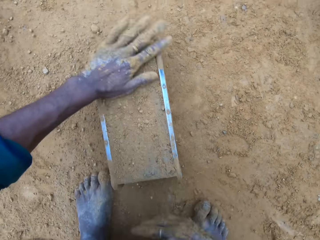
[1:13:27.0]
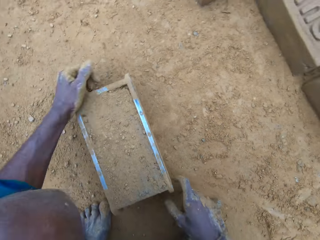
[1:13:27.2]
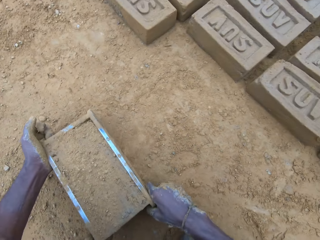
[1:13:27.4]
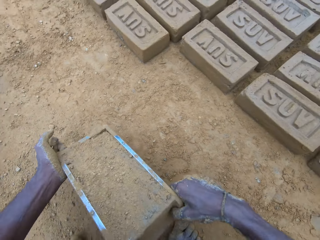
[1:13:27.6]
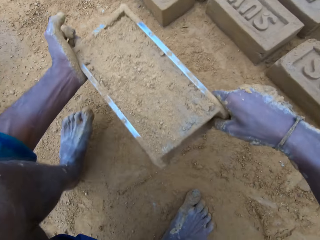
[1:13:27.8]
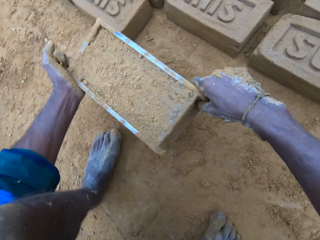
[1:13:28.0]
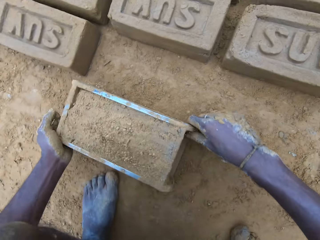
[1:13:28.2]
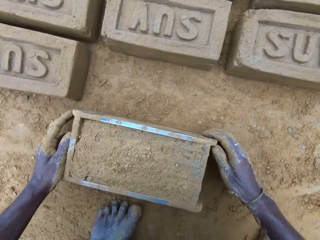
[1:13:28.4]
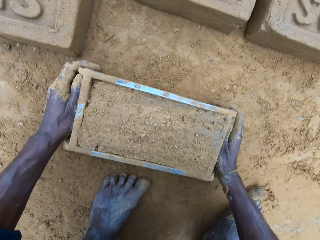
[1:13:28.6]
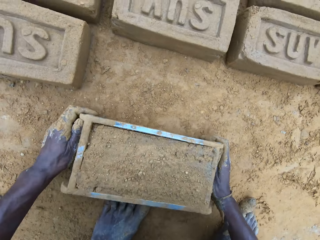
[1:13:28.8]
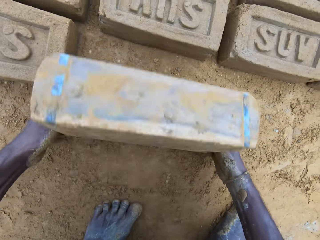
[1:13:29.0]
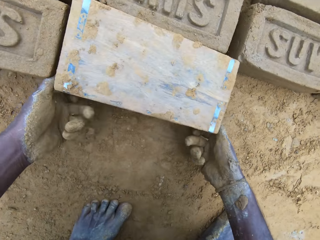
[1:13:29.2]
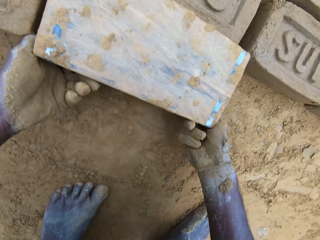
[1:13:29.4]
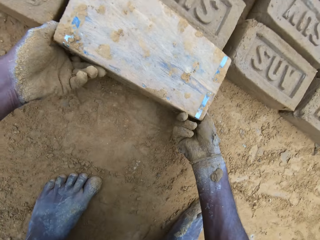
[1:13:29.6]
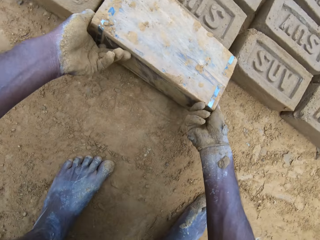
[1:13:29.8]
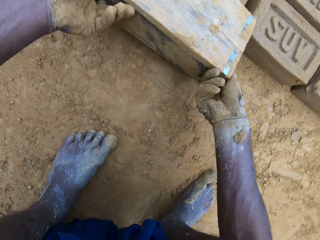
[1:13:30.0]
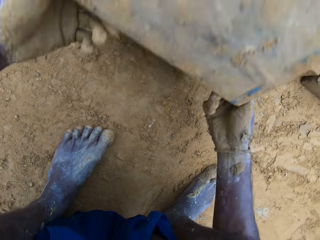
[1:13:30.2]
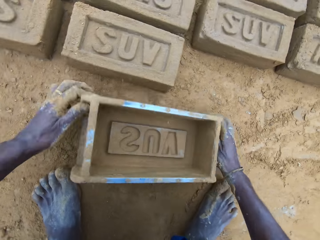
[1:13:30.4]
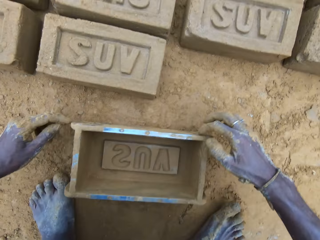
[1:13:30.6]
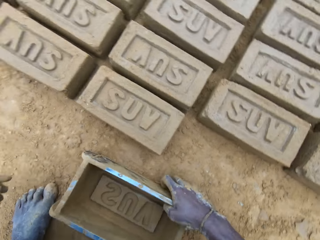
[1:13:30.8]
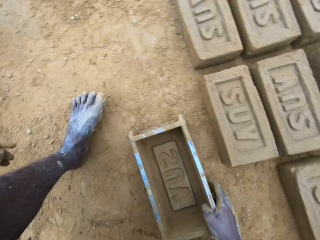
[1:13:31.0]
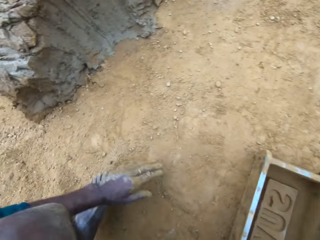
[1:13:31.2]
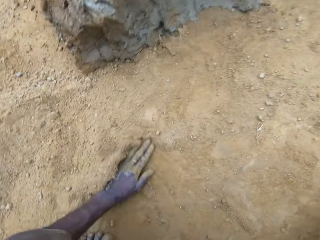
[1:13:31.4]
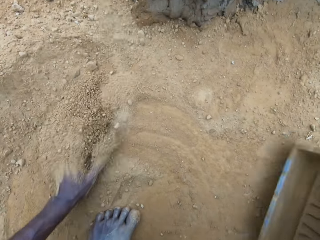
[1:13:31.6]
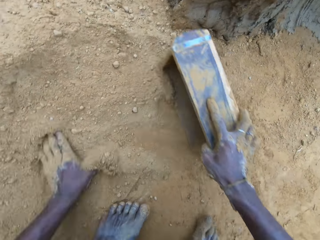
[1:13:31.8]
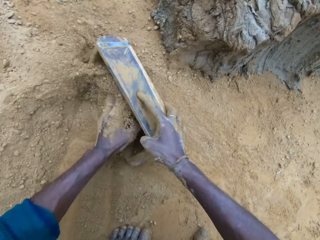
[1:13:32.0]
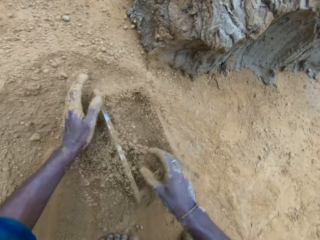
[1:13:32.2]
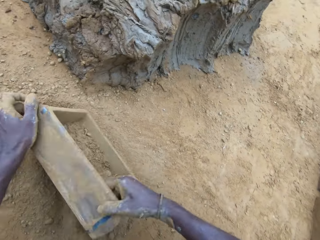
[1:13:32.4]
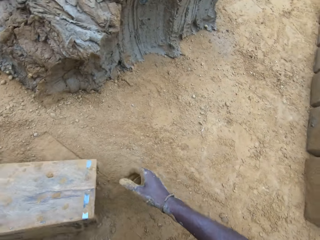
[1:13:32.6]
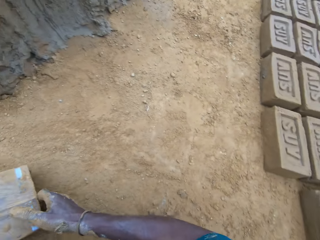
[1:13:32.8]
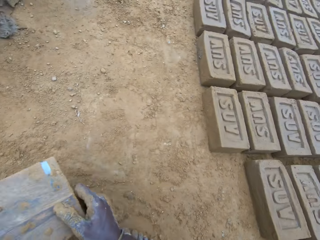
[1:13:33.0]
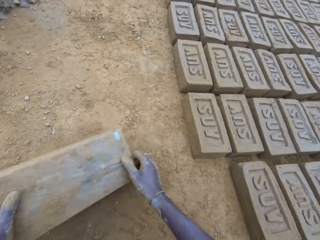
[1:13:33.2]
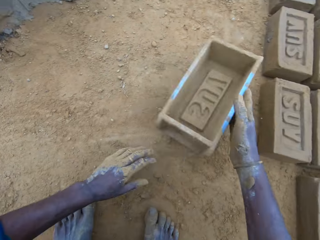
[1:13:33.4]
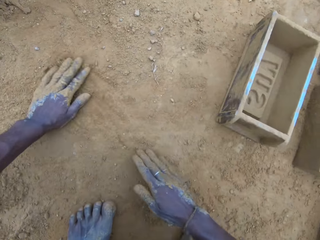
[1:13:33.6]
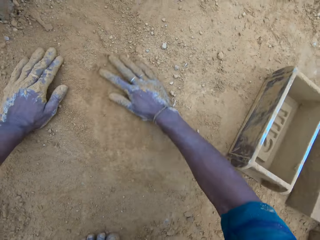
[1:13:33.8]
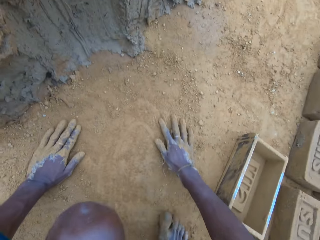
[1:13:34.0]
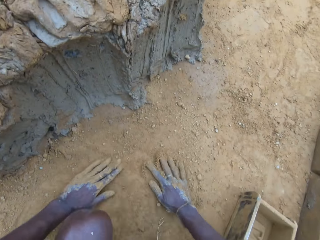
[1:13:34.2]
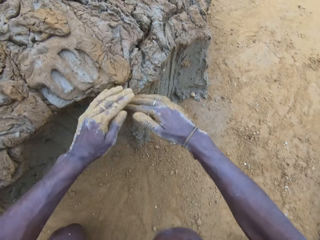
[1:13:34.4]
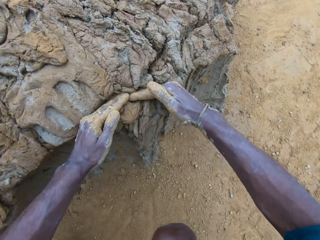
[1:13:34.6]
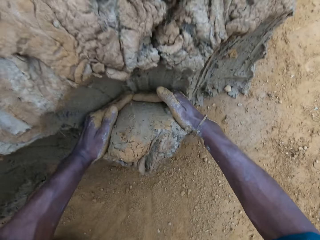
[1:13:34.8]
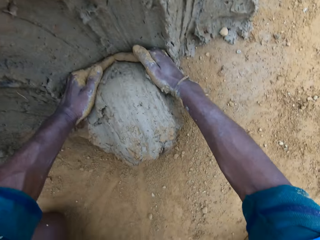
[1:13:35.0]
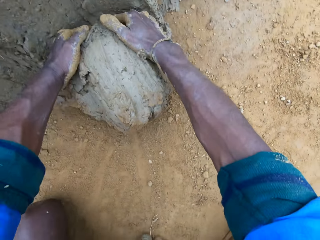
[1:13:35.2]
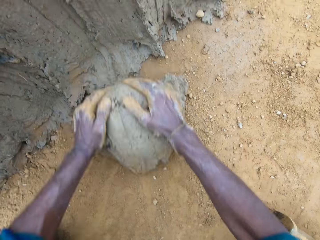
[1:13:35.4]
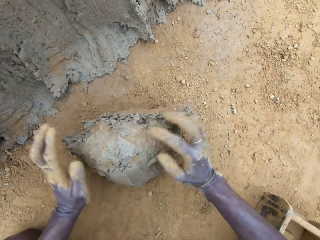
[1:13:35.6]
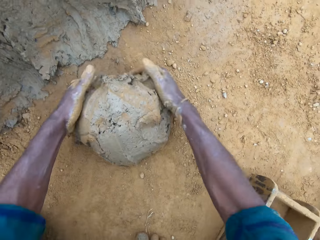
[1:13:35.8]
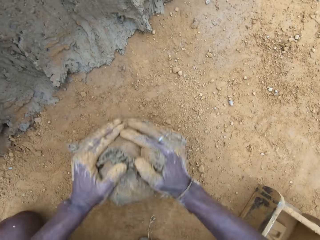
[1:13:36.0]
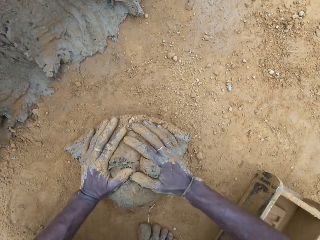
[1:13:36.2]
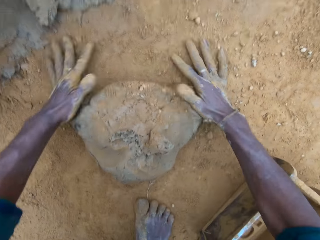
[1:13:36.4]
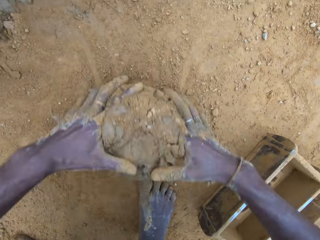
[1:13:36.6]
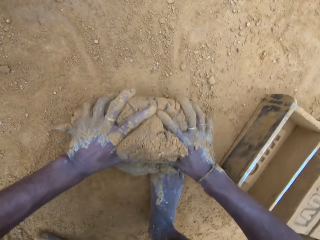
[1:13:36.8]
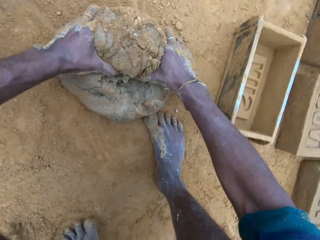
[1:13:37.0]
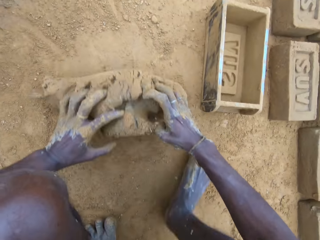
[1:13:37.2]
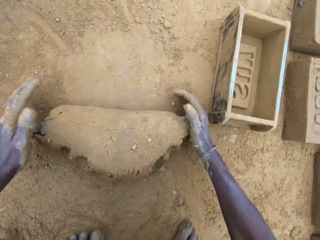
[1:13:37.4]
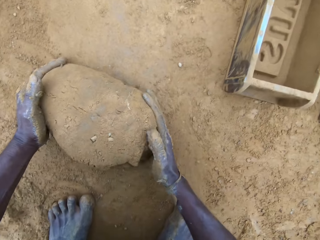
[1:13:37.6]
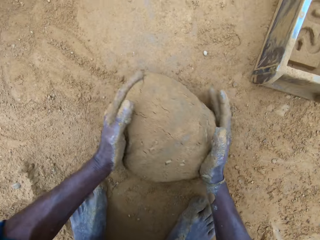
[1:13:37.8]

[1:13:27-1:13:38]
The camera wearer applies soil in the hands and touches the clay. He moves the brick mold or brick maker on the ground. He puts the brick maker down. He removes the brick mold from the molded brick. He turns the brick maker, removes clay from the brick maker and lifts the brick maker. He drops the brick mold on the ground. He swipes his left hand on the ground. He spreads the soil. He pours sand or soil into the brick mold. He pours out sand from the brick mold. He drops the brick mold on the ground. He swipes his hands on the ground. He spreads the soil. He takes out part of the clay mix on the ground. He rolls the clay mix on the ground. He gives form to the clay.

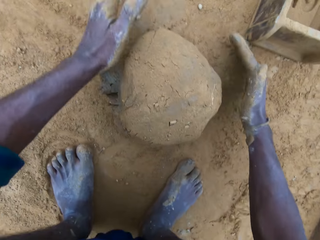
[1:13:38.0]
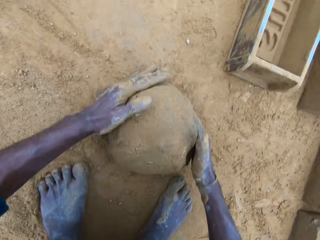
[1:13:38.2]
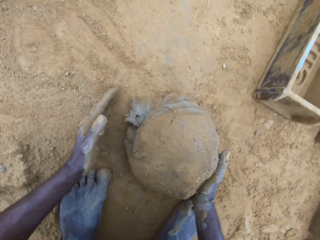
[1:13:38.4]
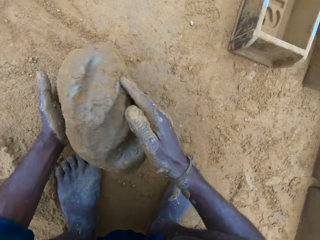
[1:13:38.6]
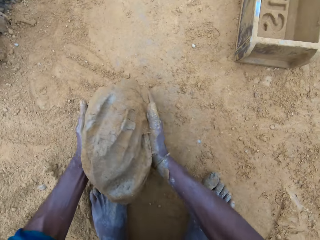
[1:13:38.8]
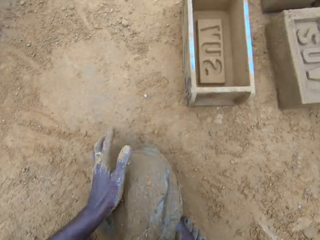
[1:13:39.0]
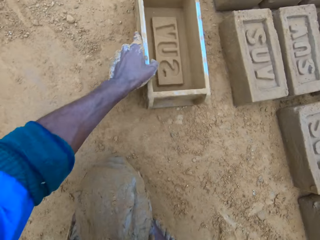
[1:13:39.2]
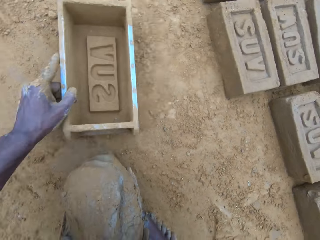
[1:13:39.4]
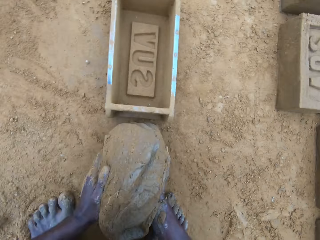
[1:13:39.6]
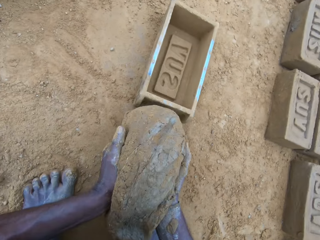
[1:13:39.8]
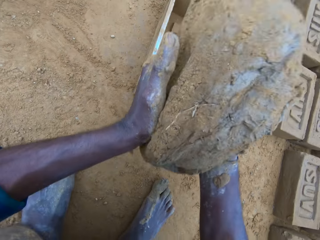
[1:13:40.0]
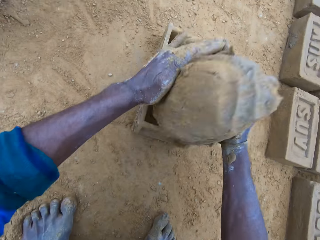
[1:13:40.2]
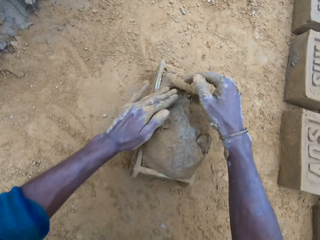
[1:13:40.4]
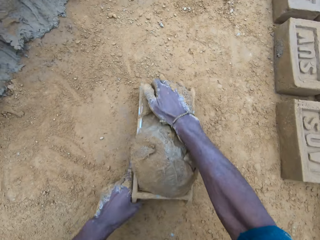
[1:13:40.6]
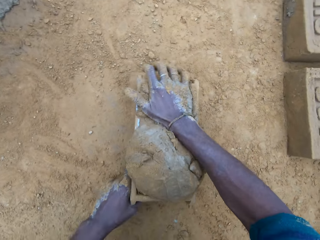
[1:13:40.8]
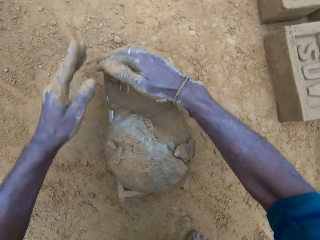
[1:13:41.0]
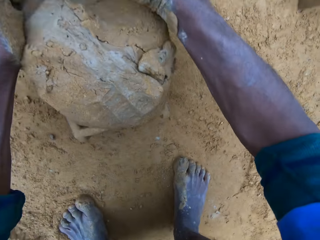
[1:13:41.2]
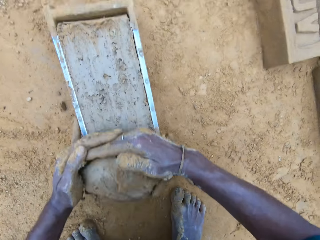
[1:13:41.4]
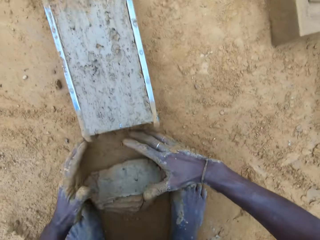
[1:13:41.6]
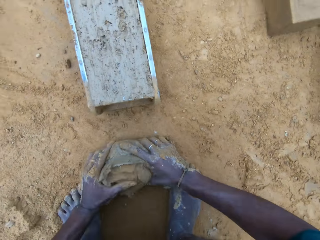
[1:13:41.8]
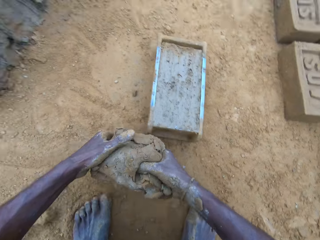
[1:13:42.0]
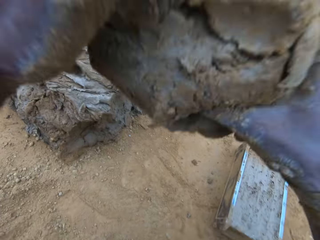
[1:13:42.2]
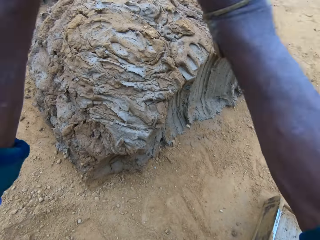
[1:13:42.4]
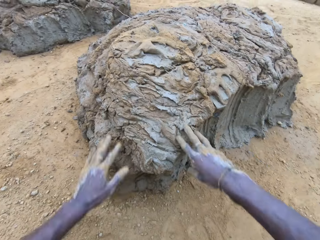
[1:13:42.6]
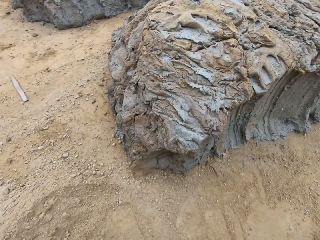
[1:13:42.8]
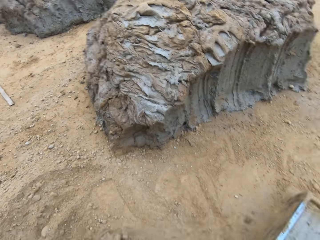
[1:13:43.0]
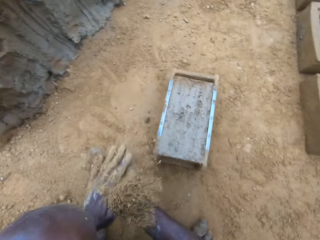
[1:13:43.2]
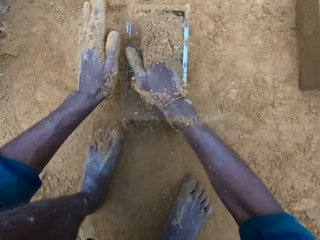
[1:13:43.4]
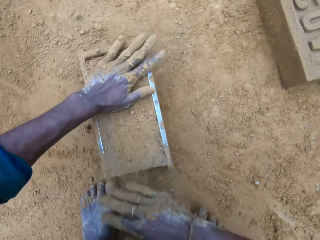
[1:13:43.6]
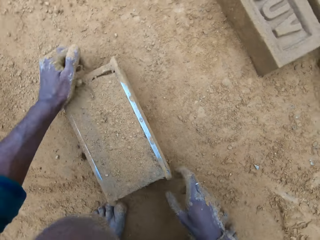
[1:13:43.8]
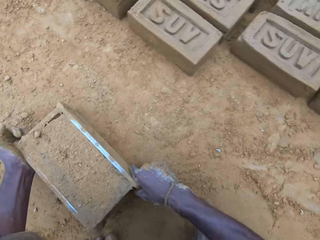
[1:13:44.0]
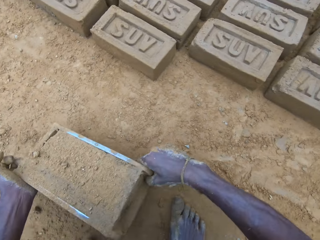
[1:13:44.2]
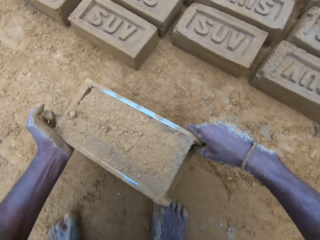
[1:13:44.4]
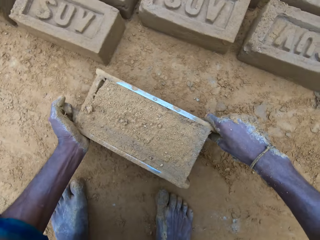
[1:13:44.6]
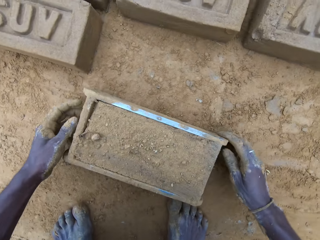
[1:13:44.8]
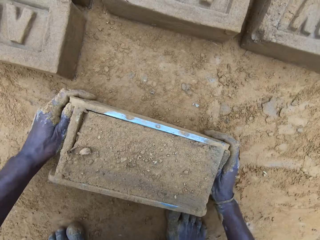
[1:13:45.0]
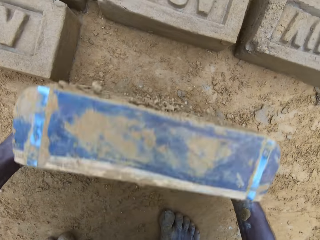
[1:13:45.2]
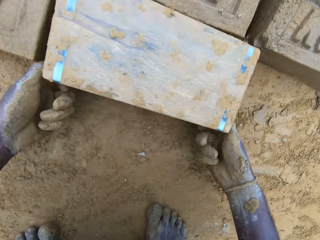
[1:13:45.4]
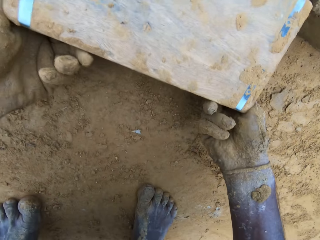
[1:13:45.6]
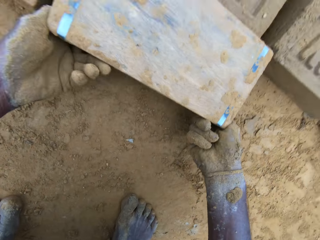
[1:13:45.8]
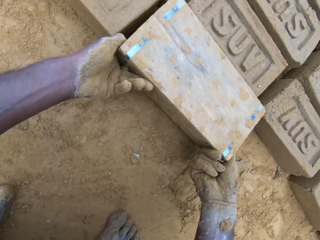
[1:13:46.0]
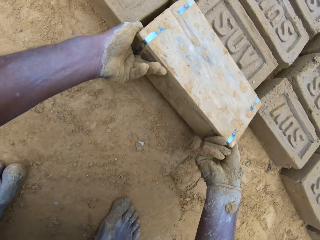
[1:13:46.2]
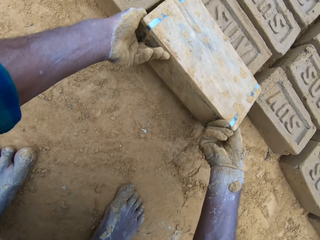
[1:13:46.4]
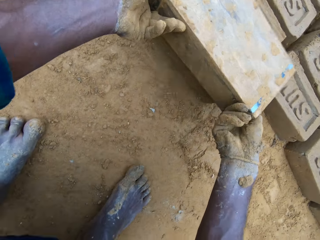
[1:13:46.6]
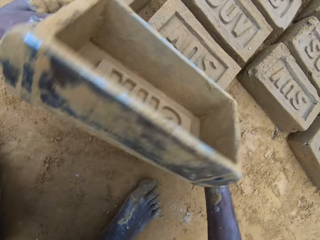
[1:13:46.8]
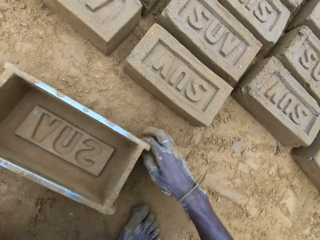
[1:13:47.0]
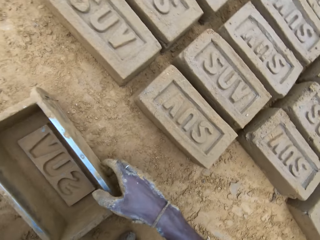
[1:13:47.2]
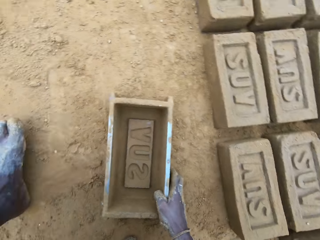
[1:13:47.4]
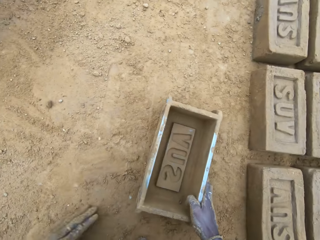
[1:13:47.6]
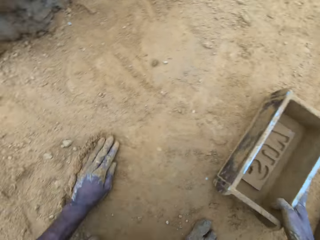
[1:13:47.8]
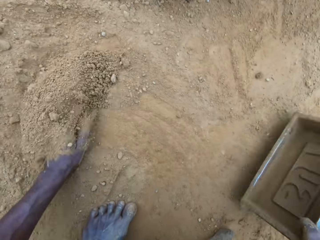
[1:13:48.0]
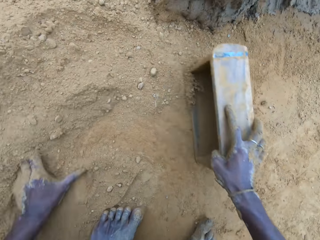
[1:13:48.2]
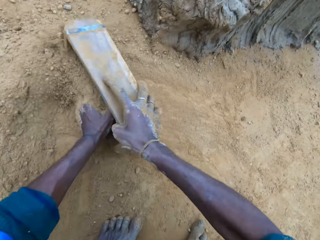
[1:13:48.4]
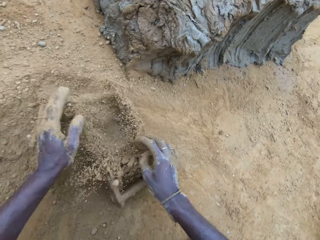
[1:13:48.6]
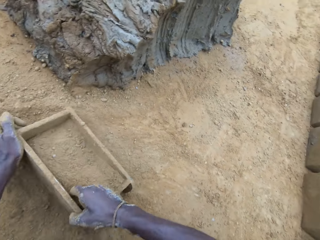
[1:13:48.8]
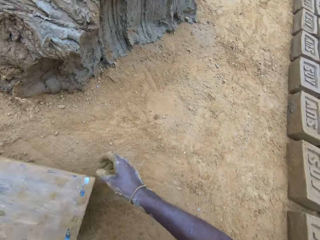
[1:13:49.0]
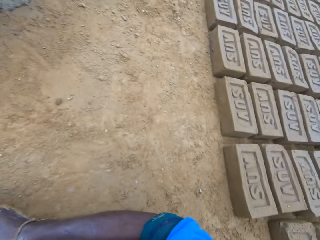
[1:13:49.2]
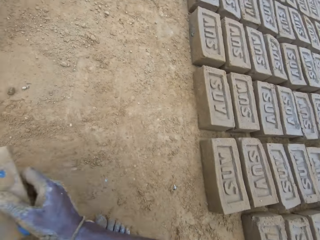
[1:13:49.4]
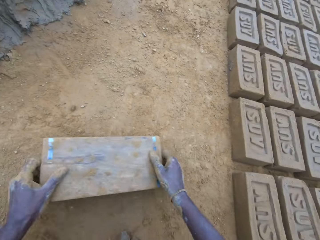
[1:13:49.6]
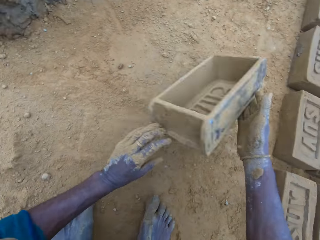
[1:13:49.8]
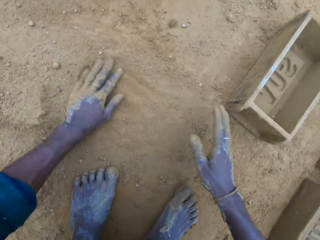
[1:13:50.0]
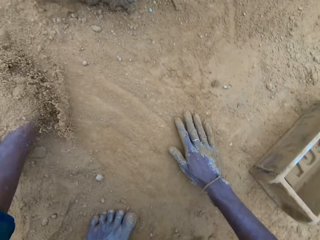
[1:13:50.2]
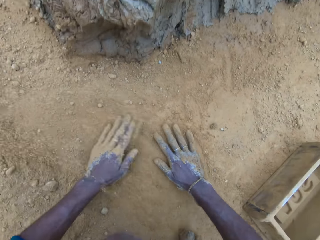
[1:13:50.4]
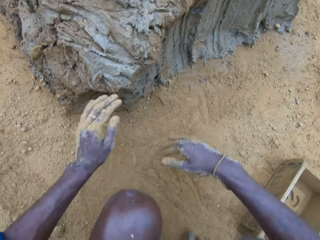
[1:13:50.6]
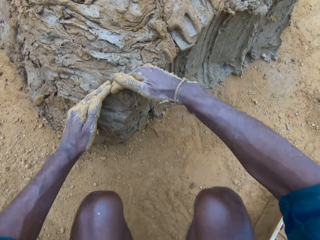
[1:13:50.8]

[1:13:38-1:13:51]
The camera wearer carries the clay mix from the ground. He moves the brick mold or brick maker on the ground. He picks up the brick maker and puts the brick maker down. He drops the clay mix in the brick mold. He levels up the brick mold with the clay mix with his hands. He shakes the brick maker and removes some clay. He carries the clay mix from the ground. He holds the clay. He drops the clay mix in his hands on the clay mix on the ground. He pours sand or soil on the clay mix in the brick mold. He applies soil in the hands and touches the clay. He moves the brick mold on the ground. He puts the brick maker down. He removes the brick mold from the molded brick. He turns the brick maker, removes clay from the brick maker and lifts the brick maker. He drops the brick mold on the ground. He moves the brick mold on the ground. He holds the brick maker. He spreads the soil. He pours sand into the brick mold. He pours out sand from the brick mold. He drops the brick mold on the ground. He swipes his hands on the ground. He spreads the soil.
